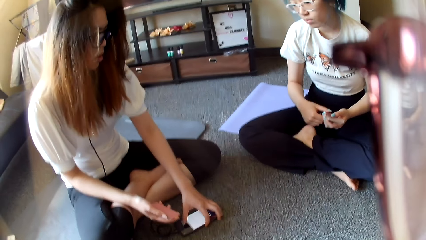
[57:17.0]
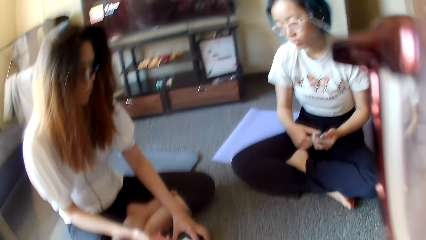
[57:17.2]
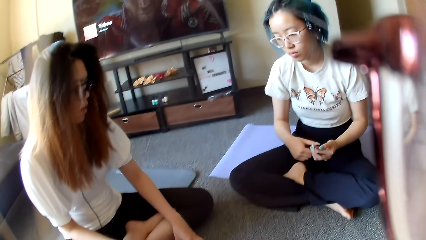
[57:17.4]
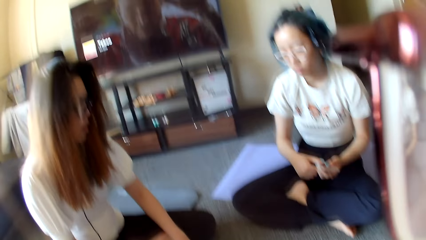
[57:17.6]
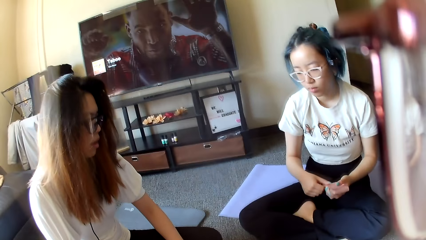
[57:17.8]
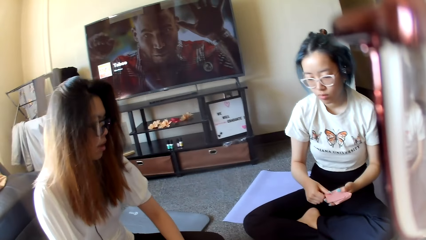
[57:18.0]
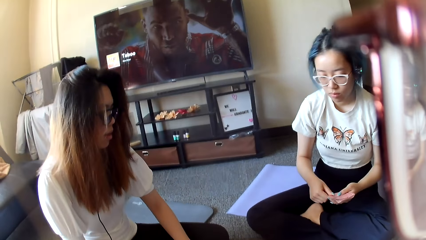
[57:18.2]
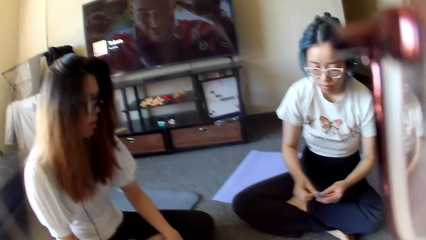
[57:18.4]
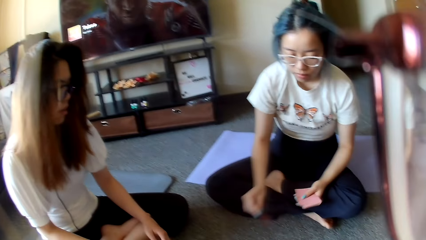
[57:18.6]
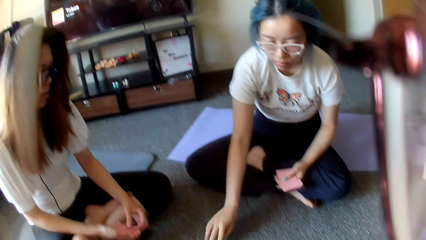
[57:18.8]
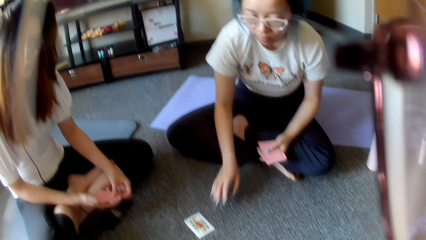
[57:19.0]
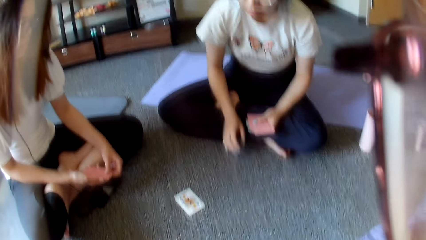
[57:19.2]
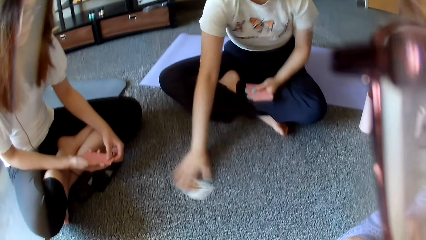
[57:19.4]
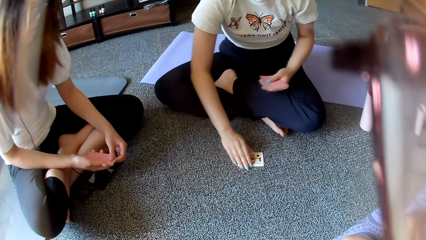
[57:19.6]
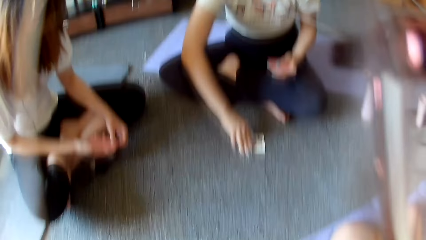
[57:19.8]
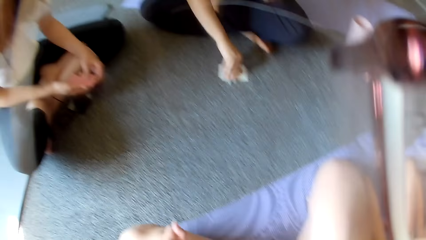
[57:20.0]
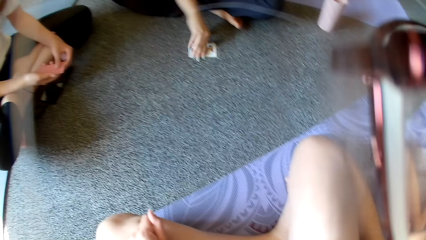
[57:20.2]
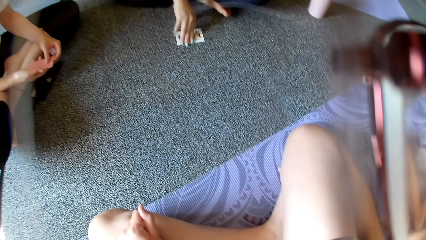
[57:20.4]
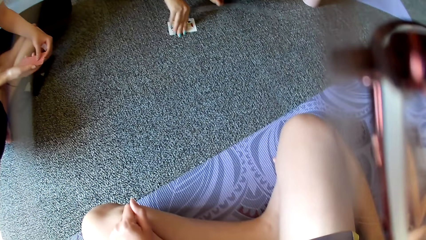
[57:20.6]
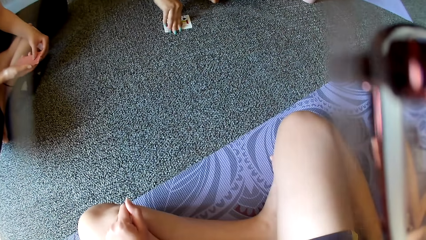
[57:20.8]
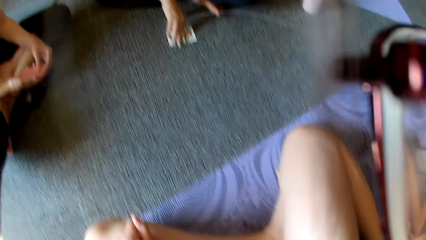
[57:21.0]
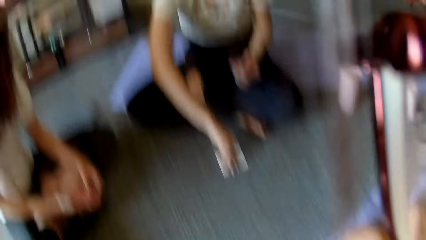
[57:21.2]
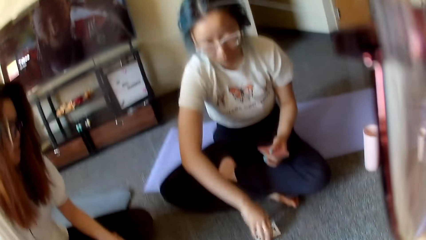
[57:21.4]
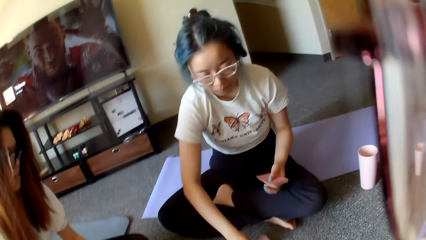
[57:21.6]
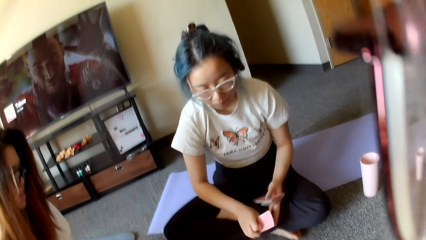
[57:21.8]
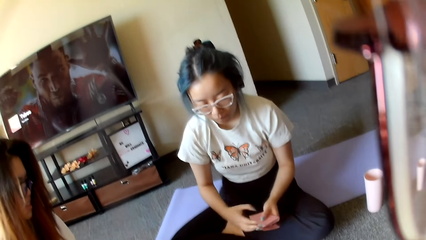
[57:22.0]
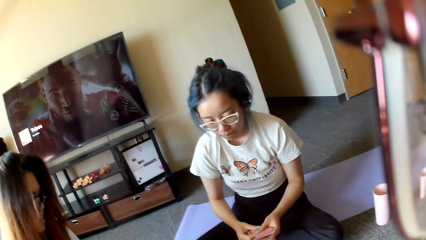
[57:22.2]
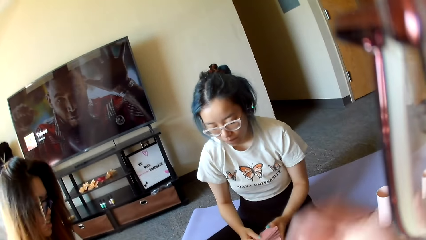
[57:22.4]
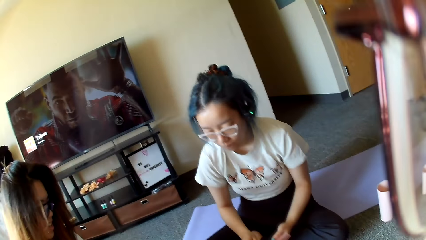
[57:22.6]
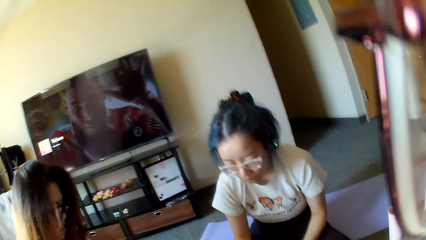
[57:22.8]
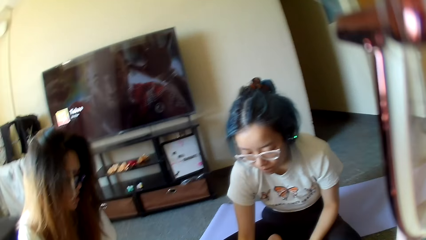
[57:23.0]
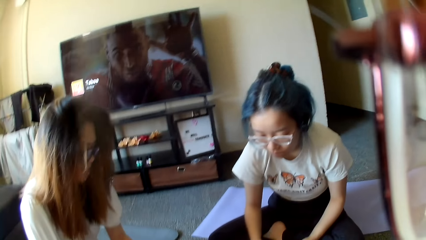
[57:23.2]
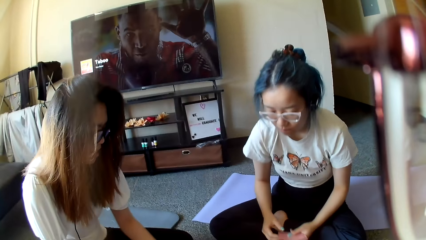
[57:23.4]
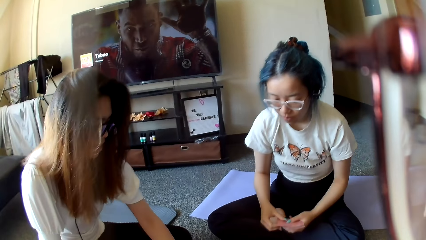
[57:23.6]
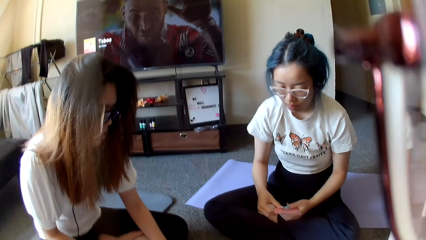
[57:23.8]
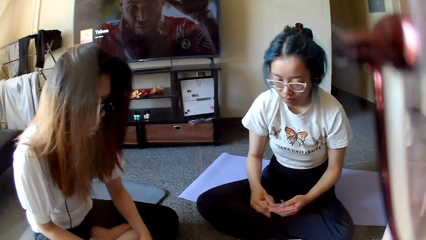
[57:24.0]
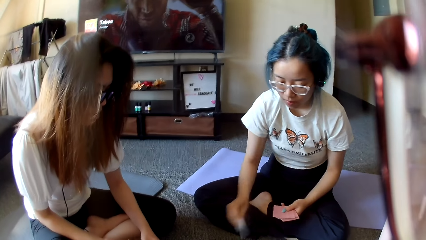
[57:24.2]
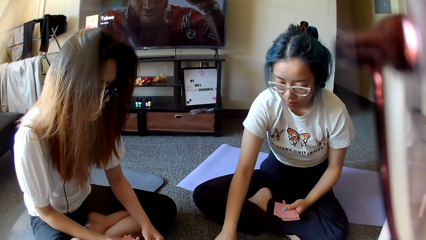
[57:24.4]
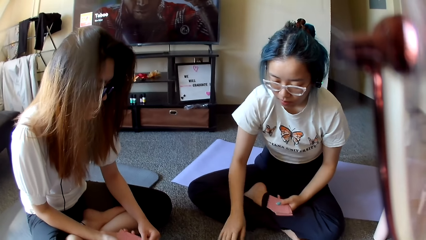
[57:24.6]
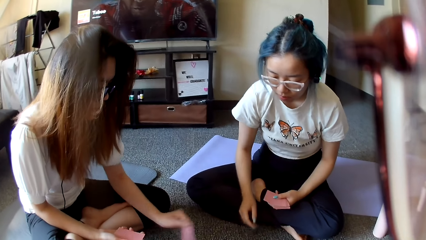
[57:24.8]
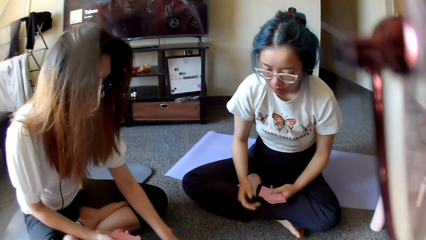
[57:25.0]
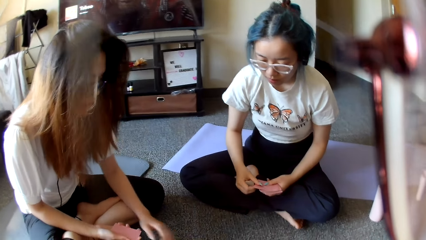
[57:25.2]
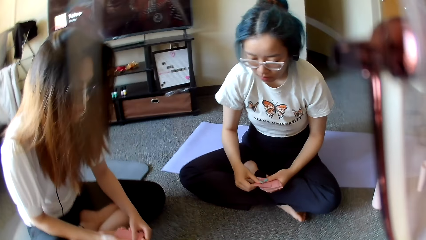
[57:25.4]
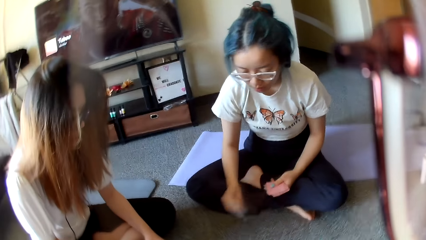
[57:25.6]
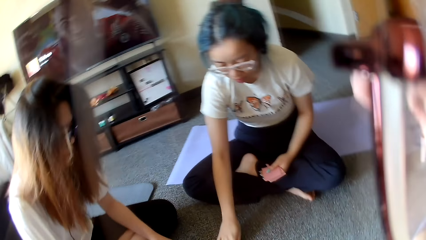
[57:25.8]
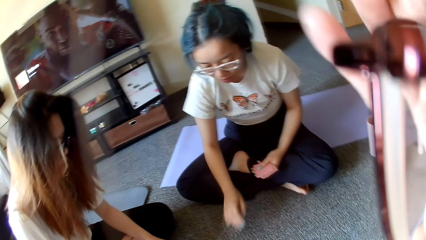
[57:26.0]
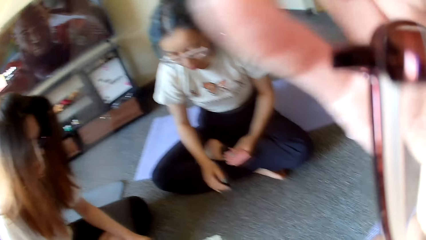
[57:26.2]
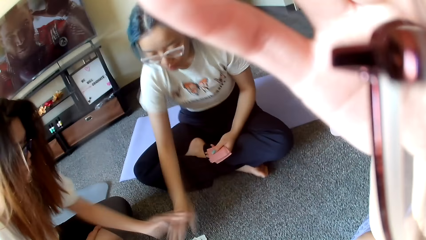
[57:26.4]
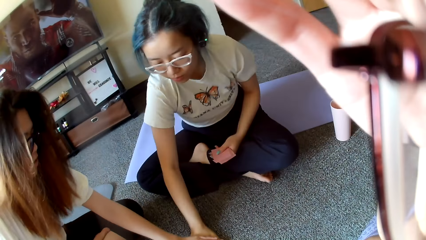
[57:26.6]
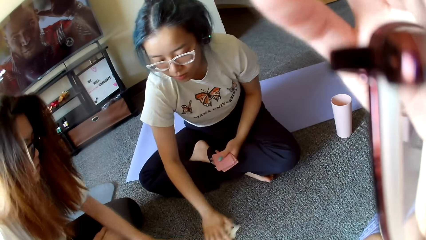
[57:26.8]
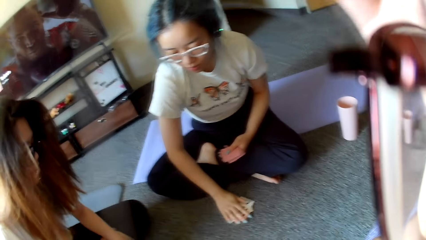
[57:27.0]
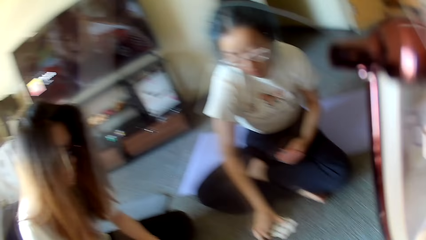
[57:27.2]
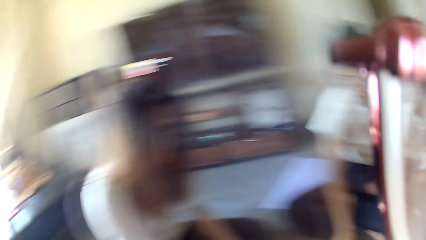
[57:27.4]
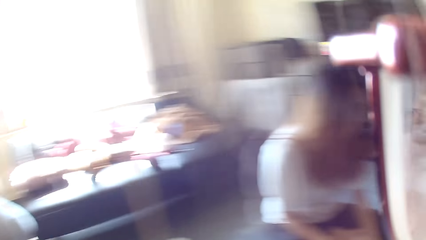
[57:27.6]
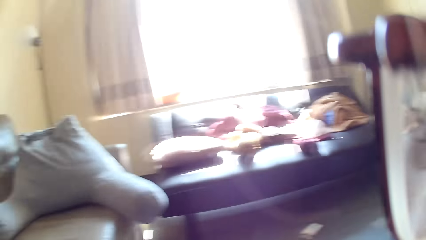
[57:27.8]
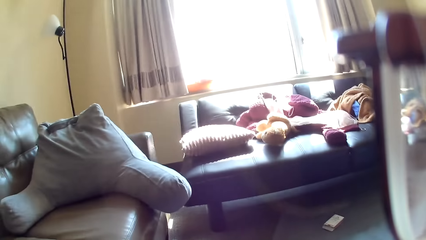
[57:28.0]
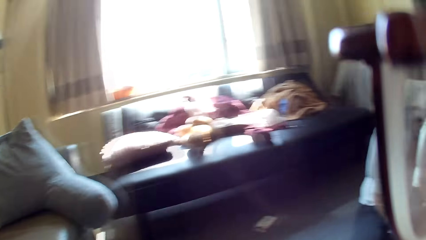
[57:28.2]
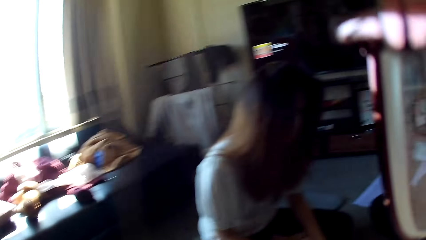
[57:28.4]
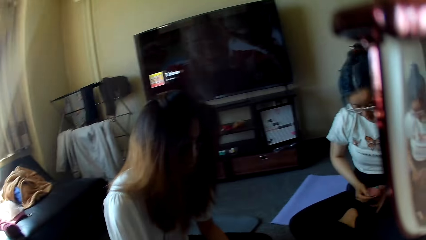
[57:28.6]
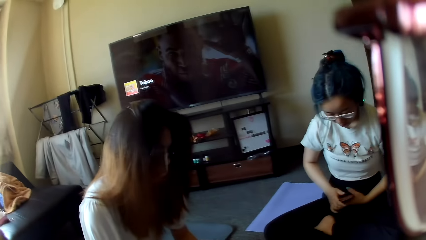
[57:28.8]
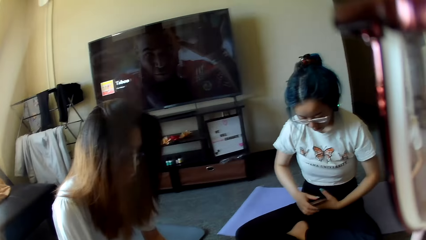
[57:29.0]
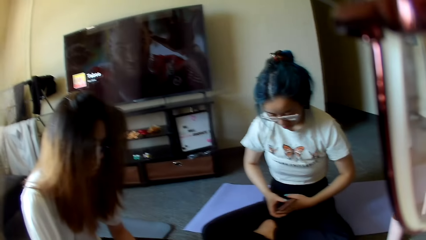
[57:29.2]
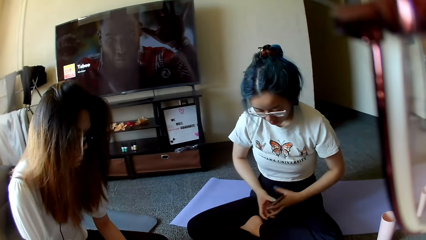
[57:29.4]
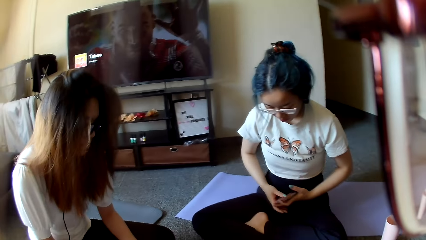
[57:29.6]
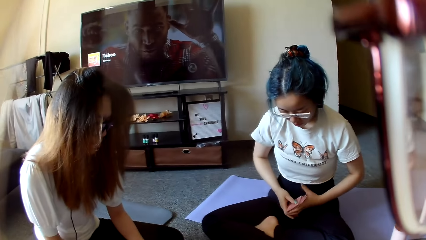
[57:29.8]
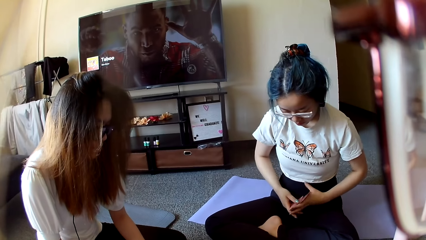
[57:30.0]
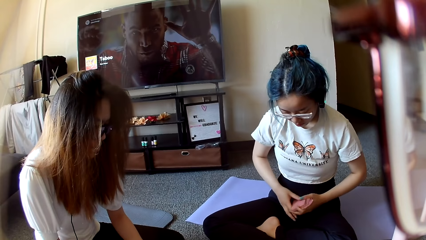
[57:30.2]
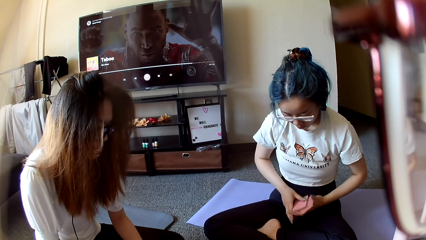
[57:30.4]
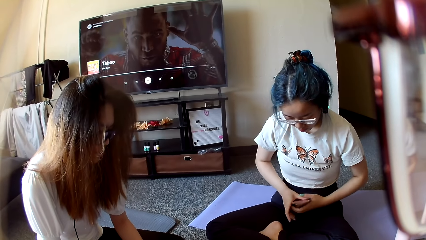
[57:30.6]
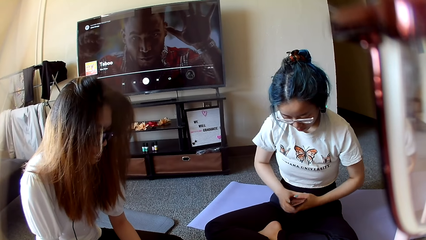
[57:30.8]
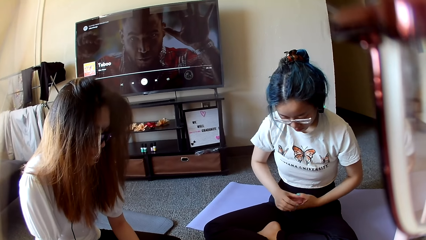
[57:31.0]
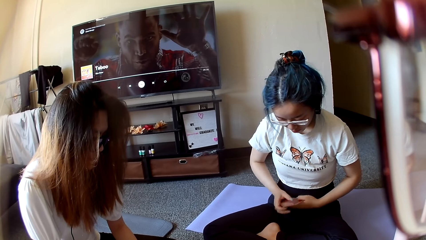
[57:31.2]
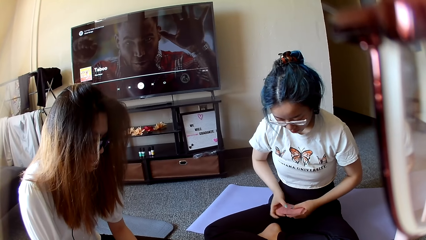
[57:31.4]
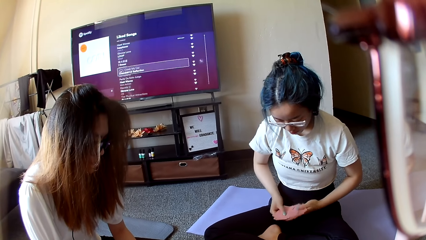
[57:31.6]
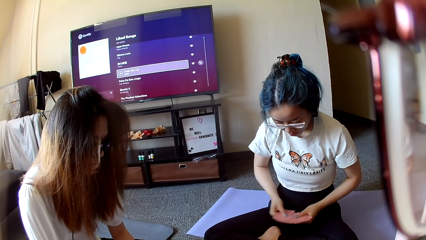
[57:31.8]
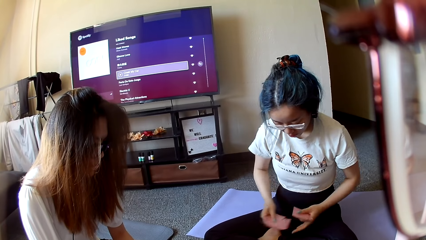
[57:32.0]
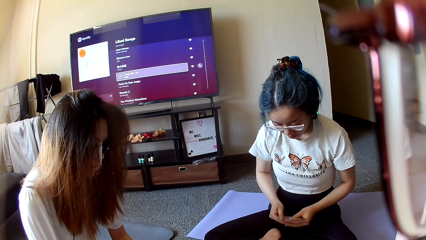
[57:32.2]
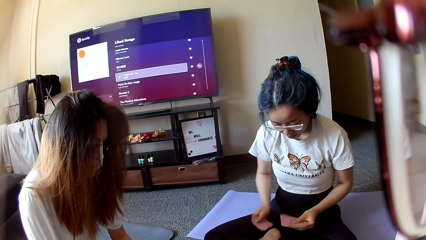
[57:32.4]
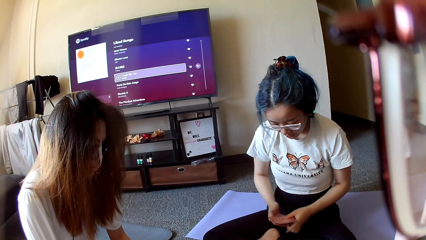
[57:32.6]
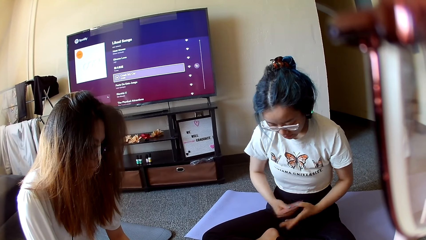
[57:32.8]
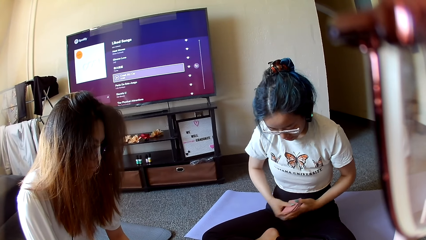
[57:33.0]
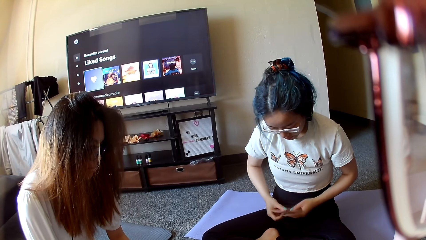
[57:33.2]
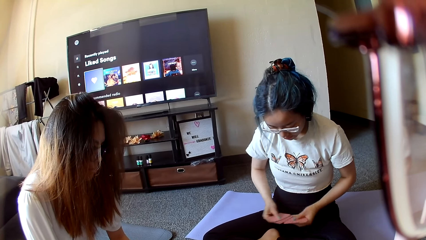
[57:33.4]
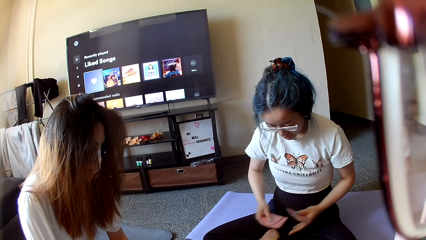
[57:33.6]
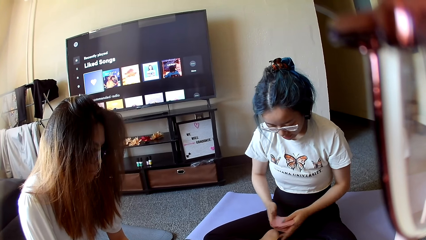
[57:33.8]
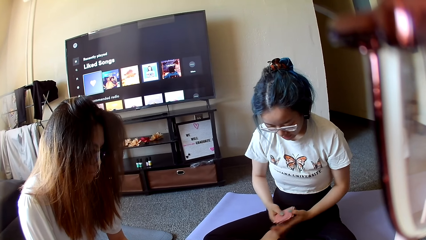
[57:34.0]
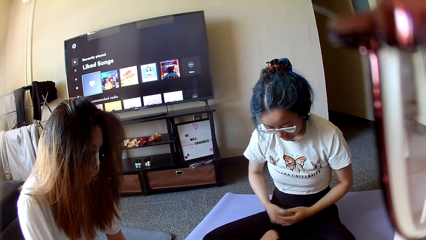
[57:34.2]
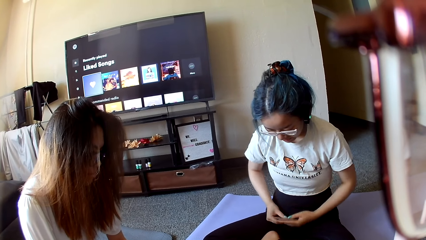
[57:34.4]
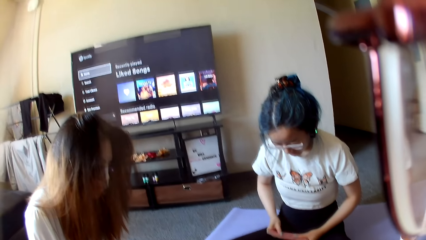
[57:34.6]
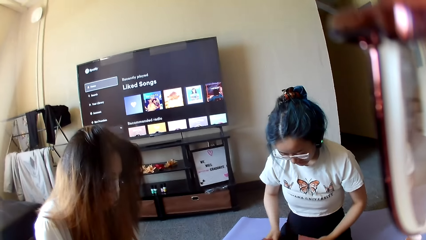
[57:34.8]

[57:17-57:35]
A woman places a card on the floor. The woman picks up a card. The camera wearer looks around. They lift the hand. The woman places a card on the floor. Another woman places a card on the floor. The first woman places a card on the floor and taps on the floor. The other woman taps on the floor. The camera wearer looks around. The first woman selects the cards and shuffles the cards.
